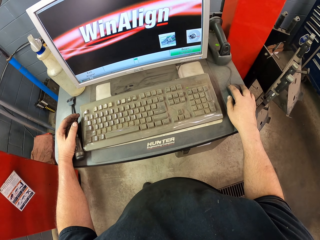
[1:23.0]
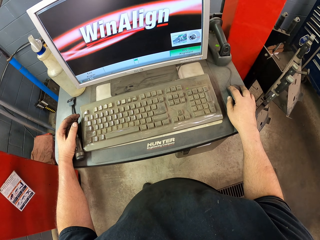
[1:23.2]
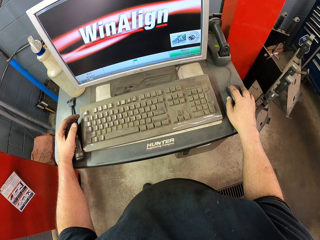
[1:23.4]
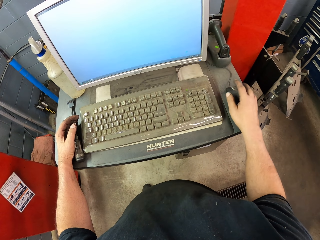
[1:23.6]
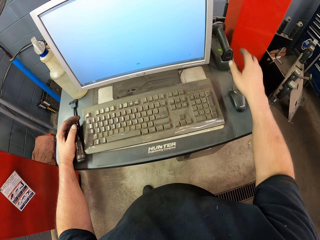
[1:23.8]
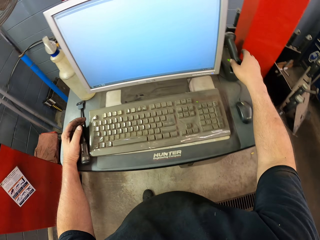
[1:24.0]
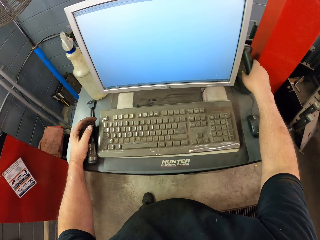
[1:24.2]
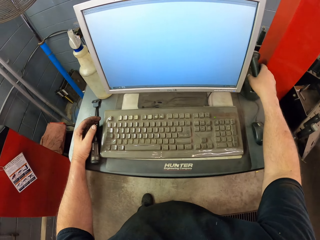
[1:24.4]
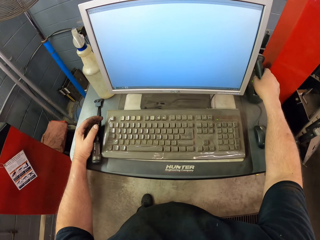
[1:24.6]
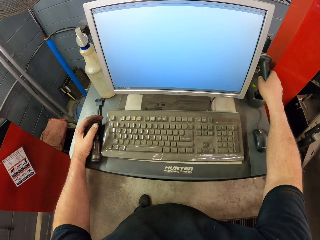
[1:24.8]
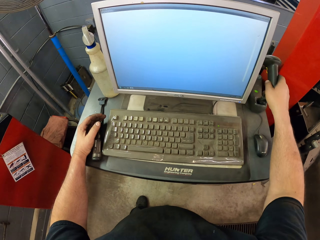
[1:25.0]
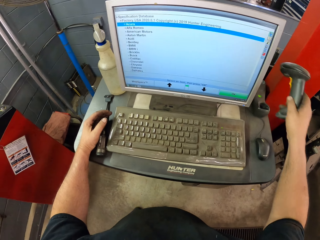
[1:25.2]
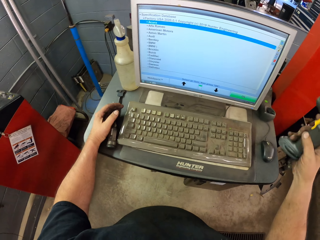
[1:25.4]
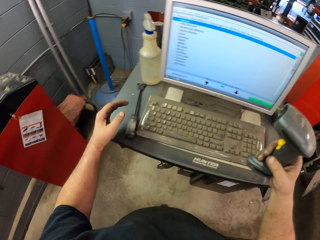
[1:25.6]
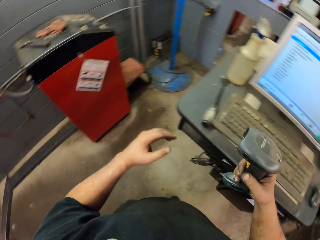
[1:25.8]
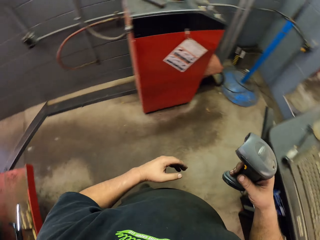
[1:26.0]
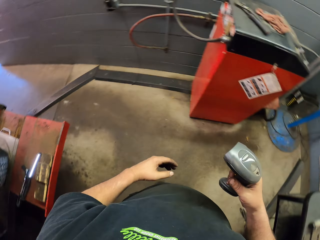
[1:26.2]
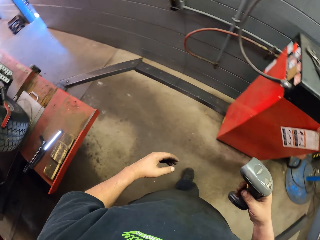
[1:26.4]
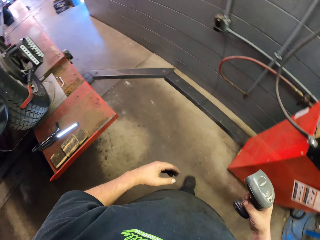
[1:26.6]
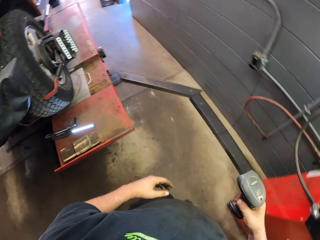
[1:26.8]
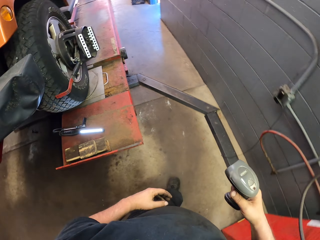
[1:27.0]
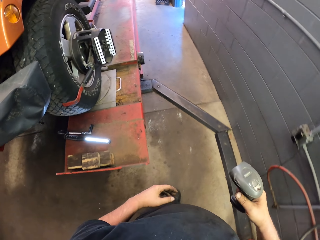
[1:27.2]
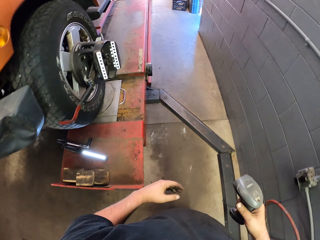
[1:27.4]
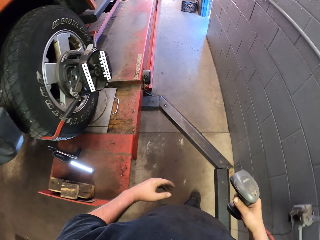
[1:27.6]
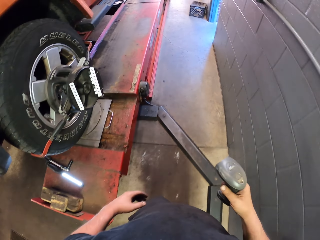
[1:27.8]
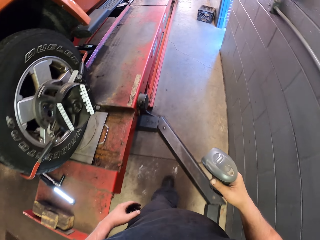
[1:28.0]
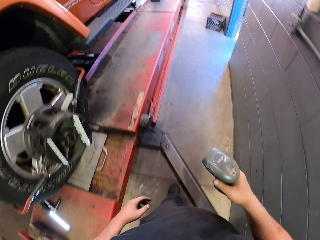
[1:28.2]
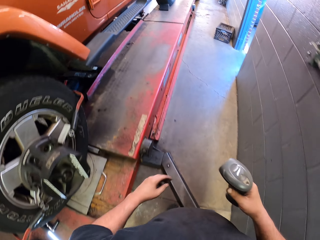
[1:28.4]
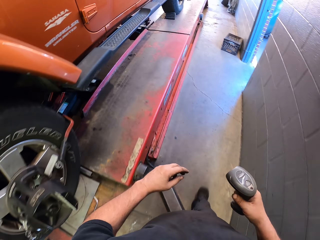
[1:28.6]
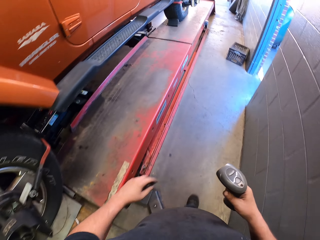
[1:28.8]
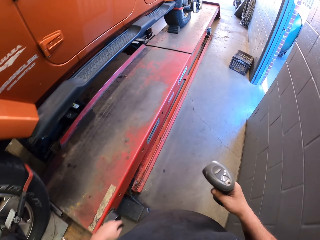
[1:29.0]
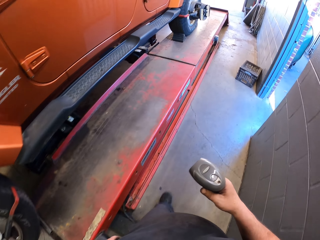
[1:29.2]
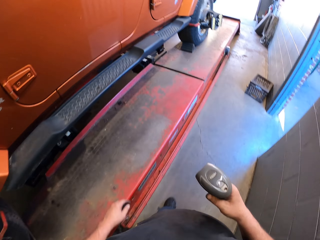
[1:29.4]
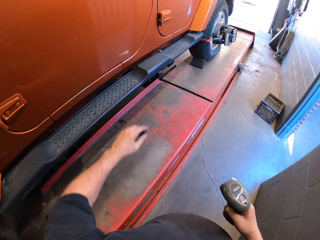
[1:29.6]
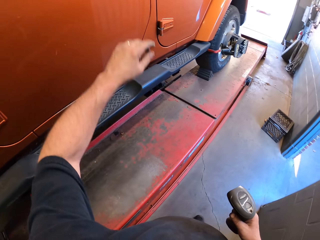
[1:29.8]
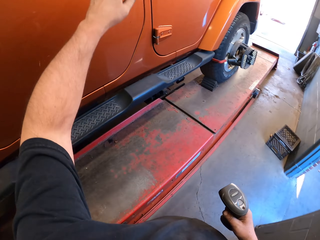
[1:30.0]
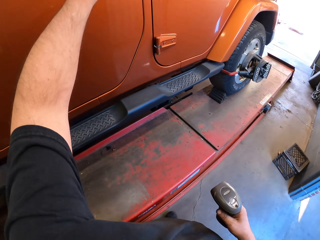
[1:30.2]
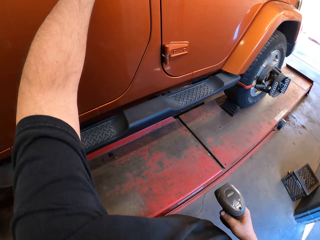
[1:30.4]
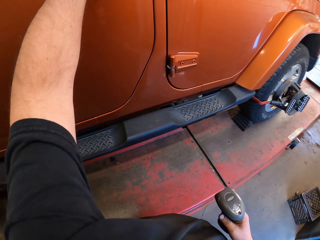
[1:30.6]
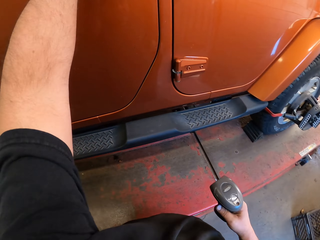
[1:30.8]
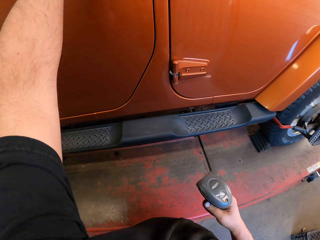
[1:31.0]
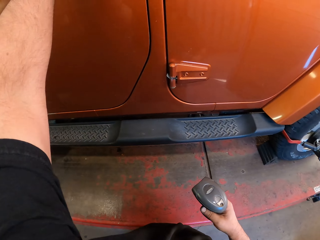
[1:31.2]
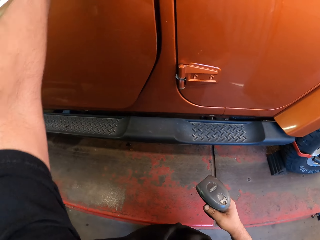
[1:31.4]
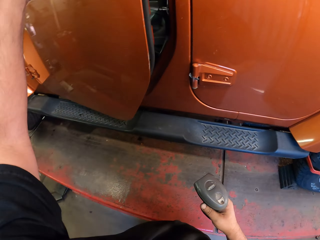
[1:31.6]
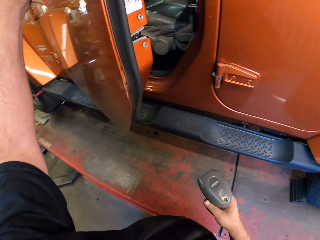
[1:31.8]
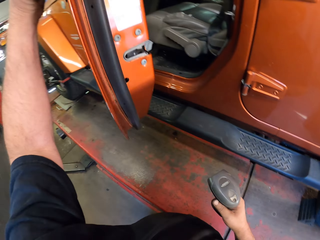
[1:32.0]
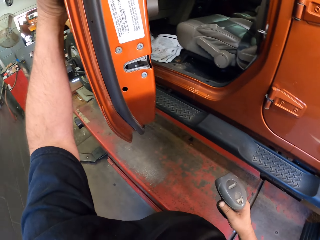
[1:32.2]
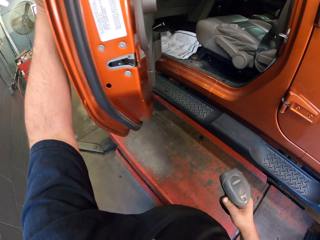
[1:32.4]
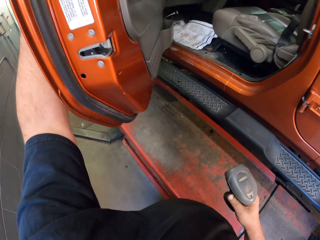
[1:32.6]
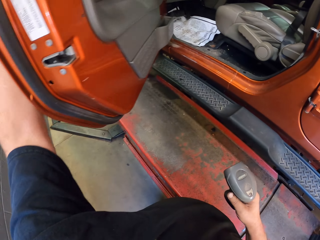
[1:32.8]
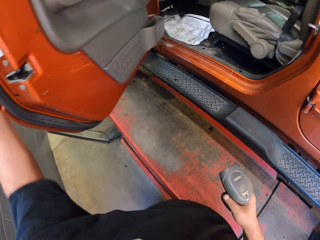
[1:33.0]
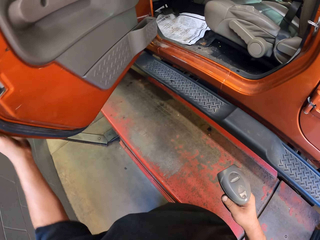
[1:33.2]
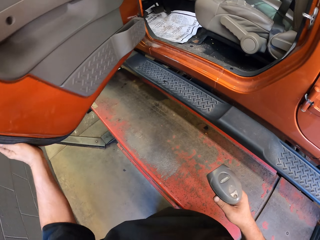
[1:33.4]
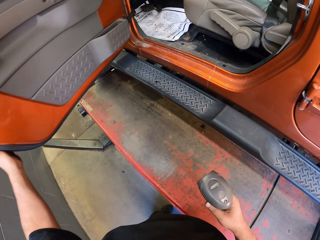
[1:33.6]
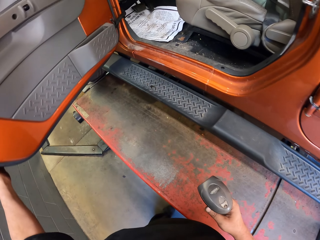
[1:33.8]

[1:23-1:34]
The camera wearer picks up the wireless barcode scanner. They walk around the garage. They open the truck door.

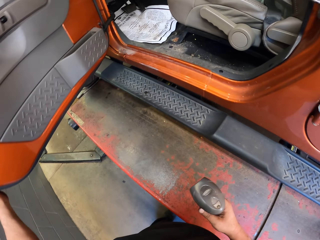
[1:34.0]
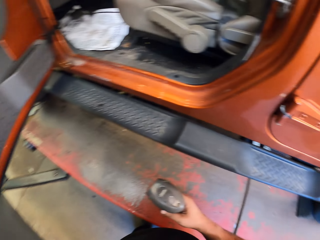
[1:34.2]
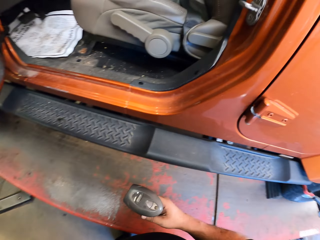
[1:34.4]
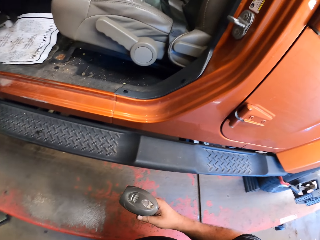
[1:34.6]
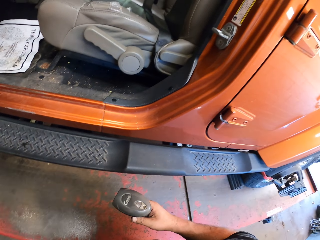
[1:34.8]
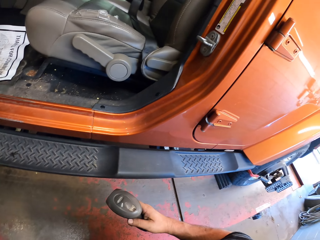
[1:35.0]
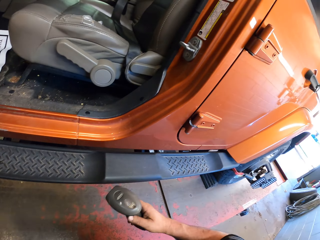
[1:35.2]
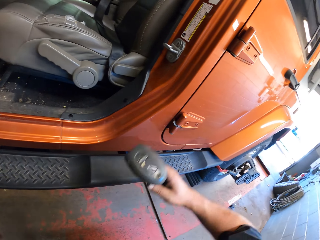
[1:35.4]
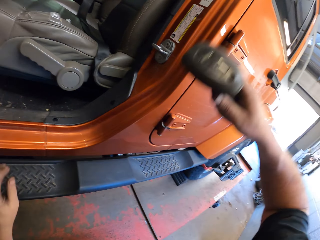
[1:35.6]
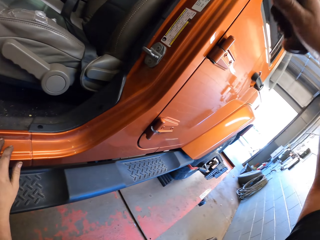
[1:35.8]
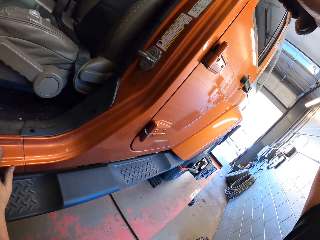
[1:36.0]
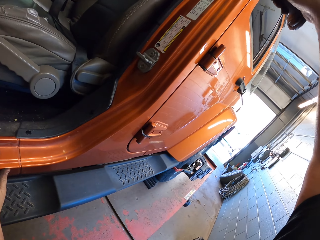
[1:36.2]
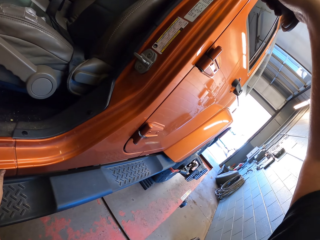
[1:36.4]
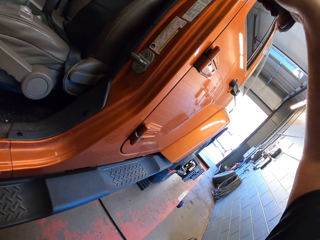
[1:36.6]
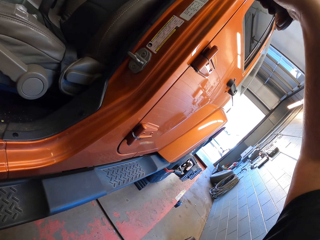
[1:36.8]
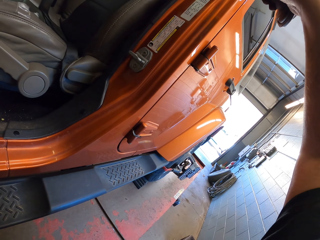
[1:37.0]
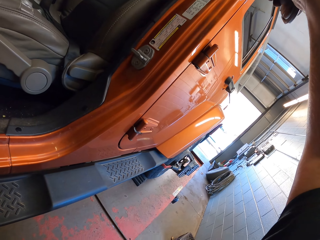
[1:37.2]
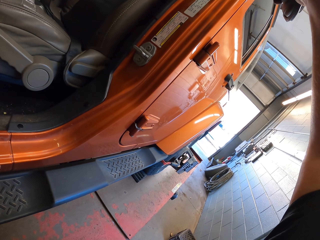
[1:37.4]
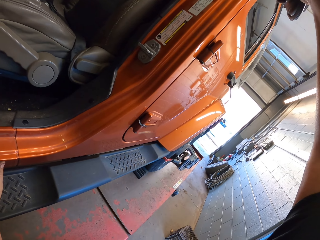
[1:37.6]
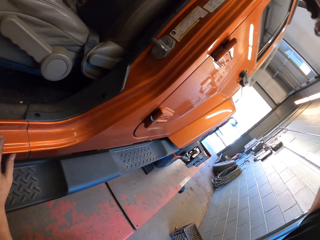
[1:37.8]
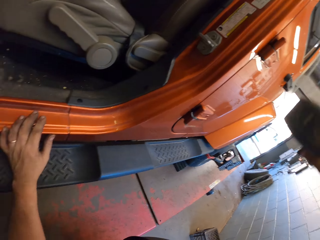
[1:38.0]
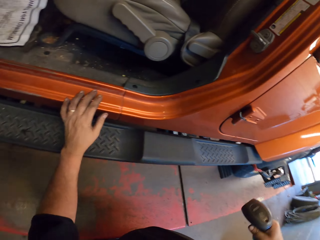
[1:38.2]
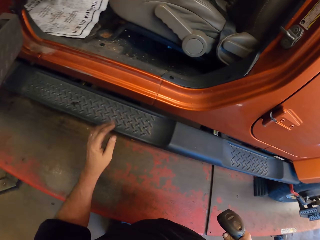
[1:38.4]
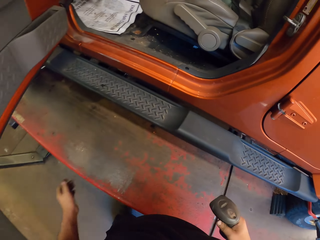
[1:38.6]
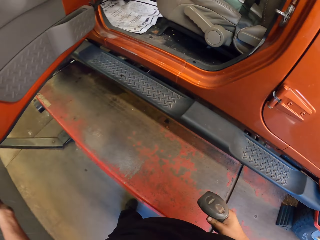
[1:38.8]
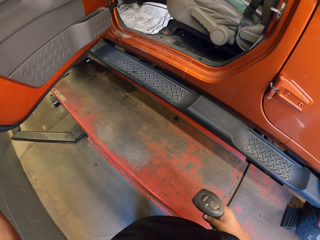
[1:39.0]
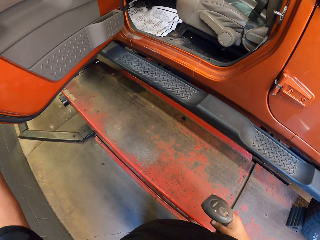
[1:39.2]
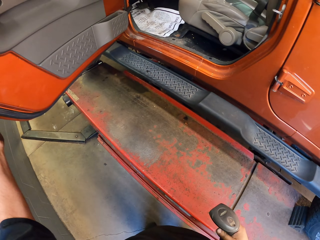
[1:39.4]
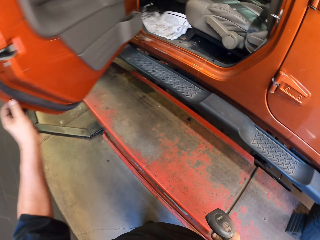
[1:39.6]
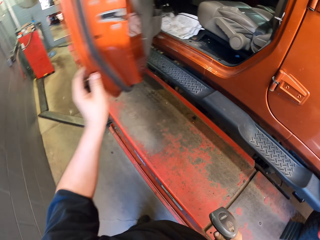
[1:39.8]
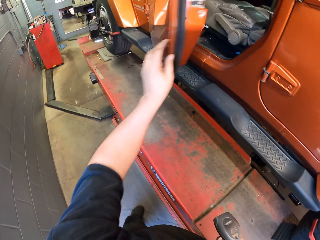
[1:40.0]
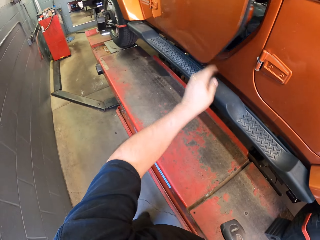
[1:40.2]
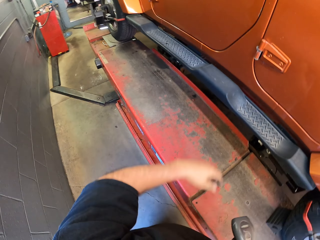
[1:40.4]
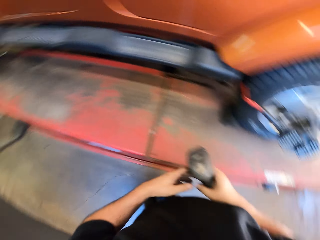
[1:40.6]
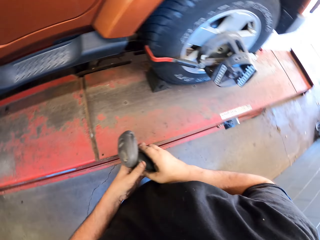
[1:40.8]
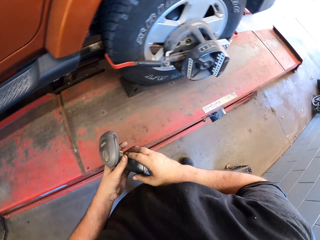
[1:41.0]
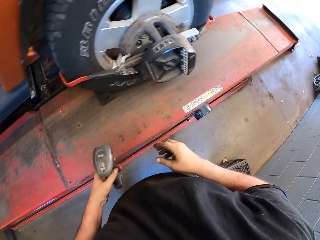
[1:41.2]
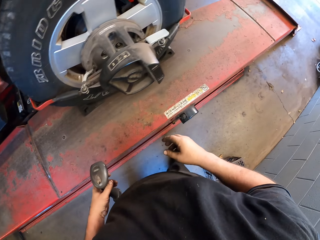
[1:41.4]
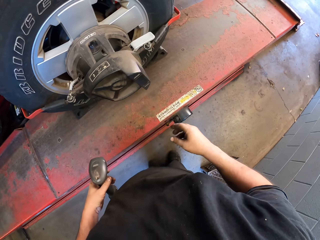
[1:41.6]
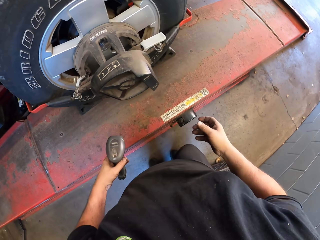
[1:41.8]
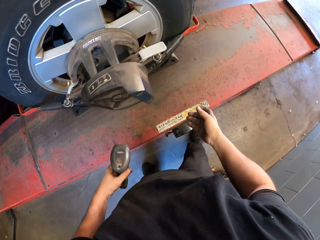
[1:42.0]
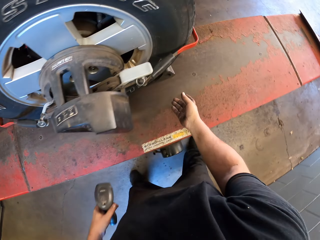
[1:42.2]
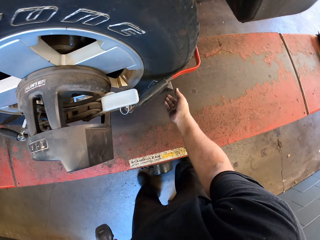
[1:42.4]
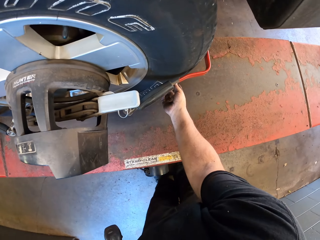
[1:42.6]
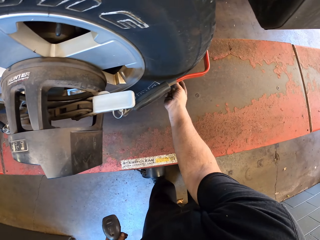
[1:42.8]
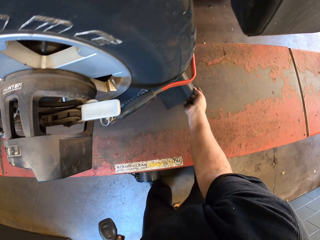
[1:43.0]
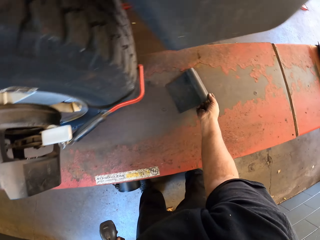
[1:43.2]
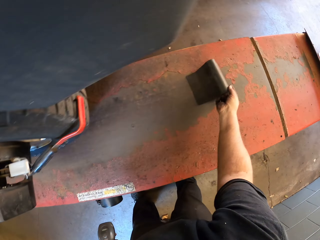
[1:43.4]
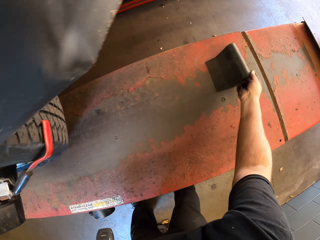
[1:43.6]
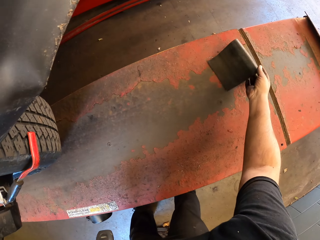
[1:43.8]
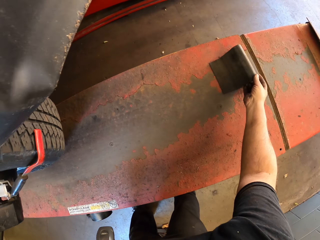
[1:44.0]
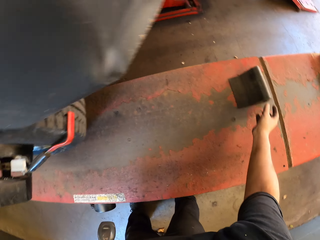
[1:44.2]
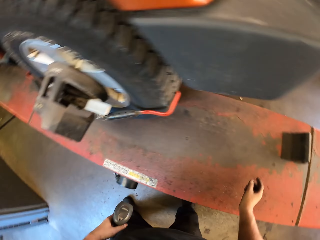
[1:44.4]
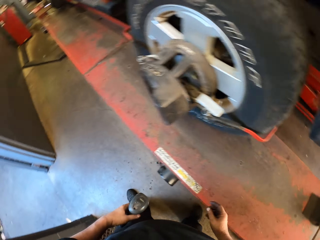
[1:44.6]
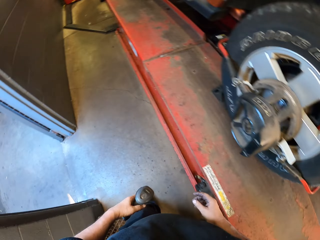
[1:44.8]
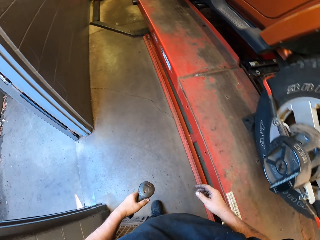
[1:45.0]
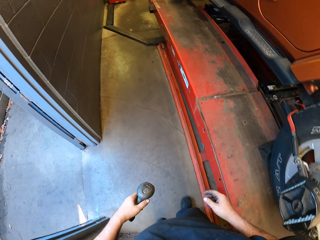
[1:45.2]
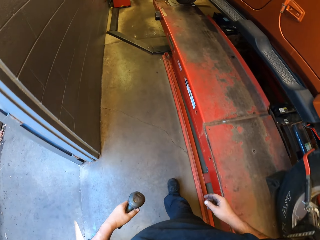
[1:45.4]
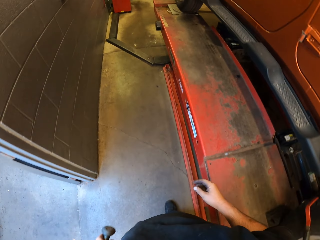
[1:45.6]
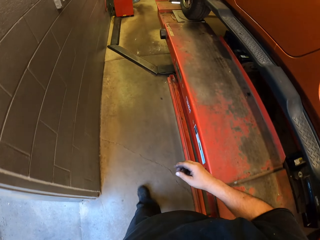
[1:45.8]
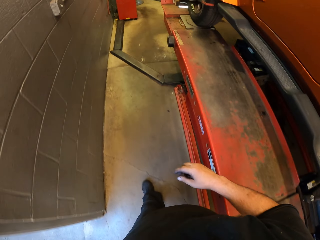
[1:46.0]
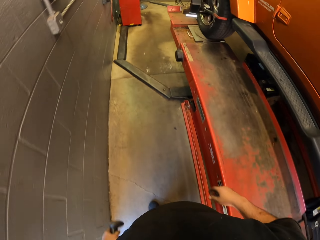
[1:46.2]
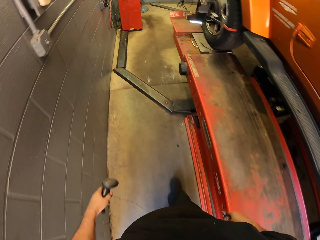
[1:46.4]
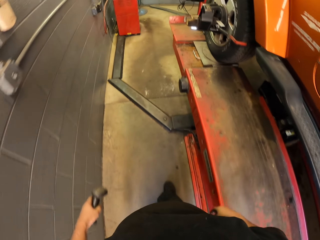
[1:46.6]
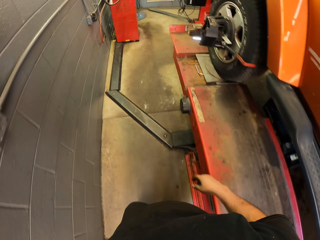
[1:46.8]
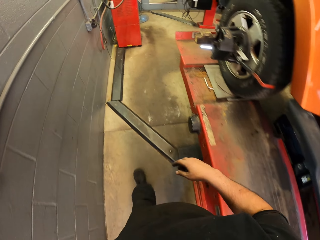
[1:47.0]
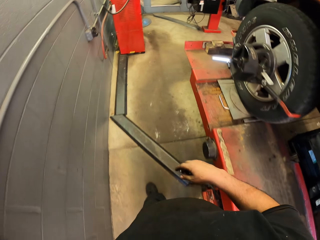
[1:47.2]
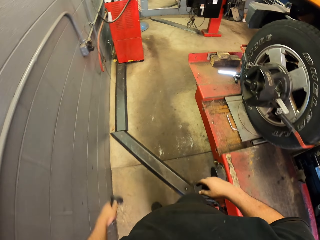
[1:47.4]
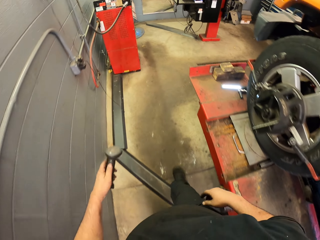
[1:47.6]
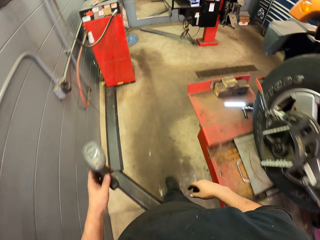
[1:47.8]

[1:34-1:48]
The camera wearer scans the vehicle. They check the truck. They close the truck door. They walk around the room. They pick up the metal bar. They remove the brake pad on the tire. They put the metal bar on the vehicle lift. They walk around the garage.
